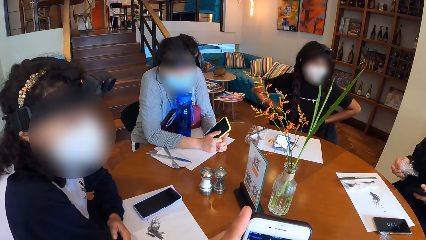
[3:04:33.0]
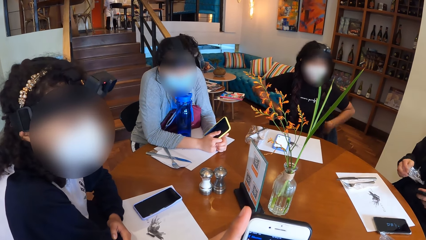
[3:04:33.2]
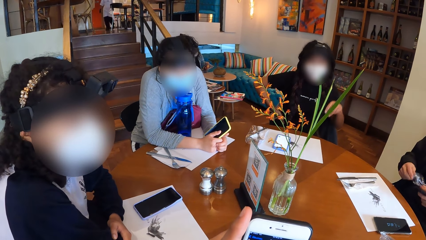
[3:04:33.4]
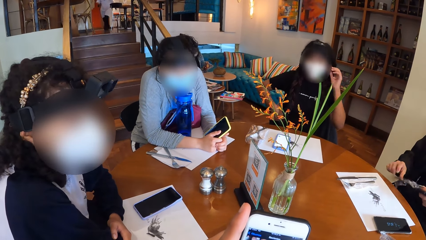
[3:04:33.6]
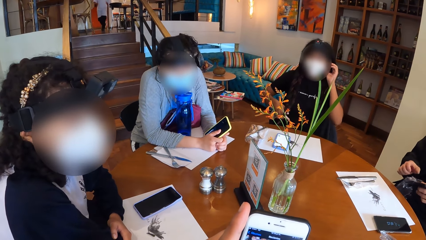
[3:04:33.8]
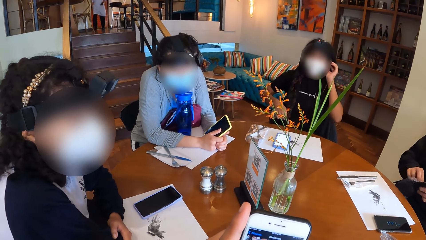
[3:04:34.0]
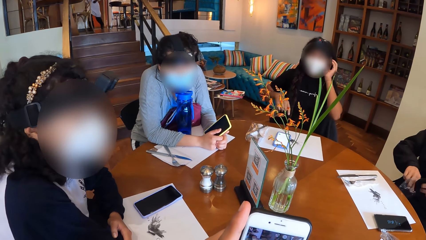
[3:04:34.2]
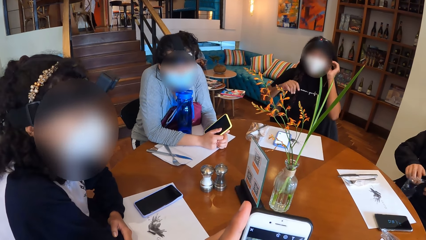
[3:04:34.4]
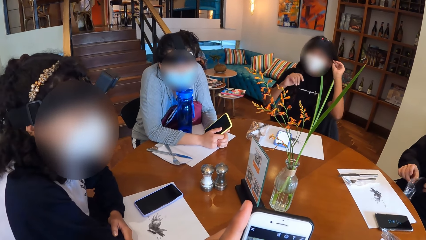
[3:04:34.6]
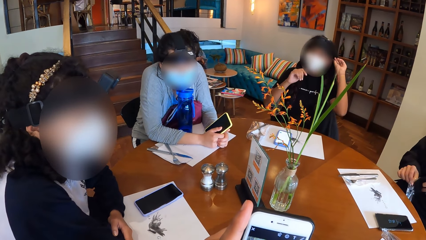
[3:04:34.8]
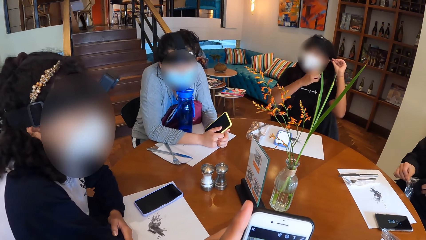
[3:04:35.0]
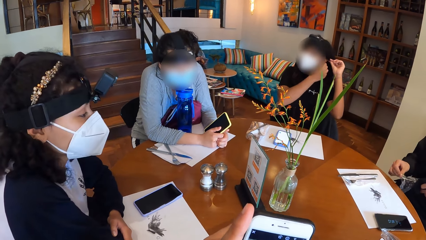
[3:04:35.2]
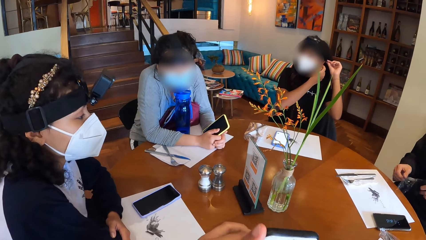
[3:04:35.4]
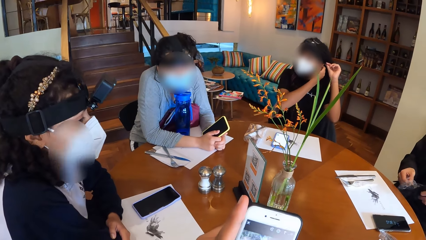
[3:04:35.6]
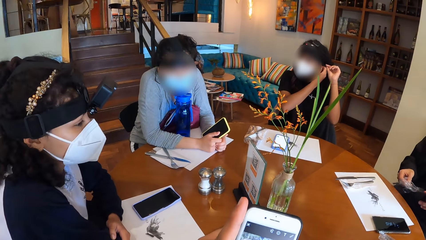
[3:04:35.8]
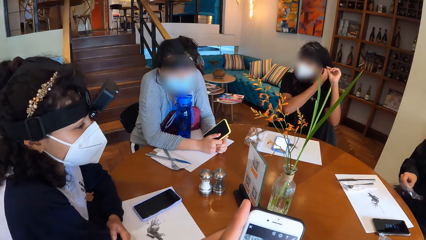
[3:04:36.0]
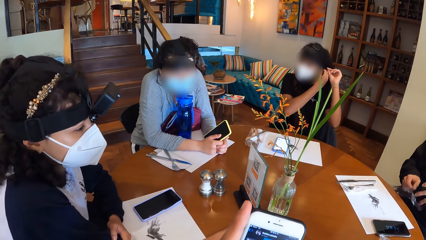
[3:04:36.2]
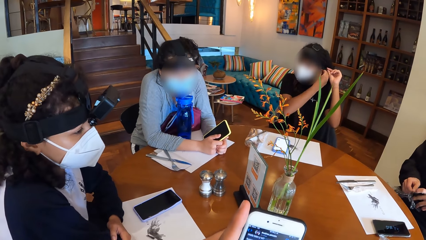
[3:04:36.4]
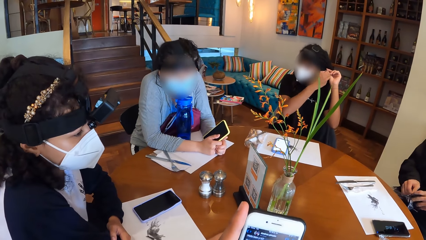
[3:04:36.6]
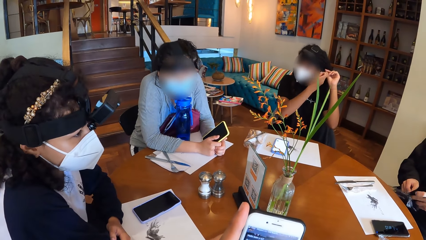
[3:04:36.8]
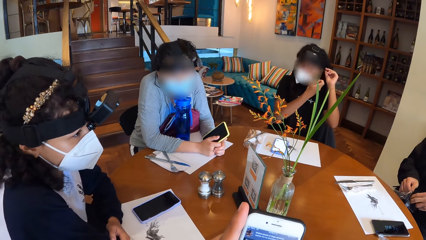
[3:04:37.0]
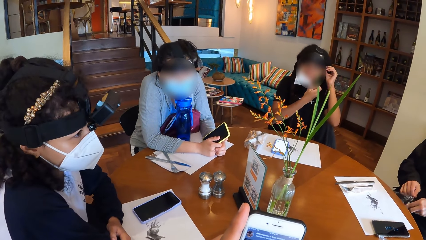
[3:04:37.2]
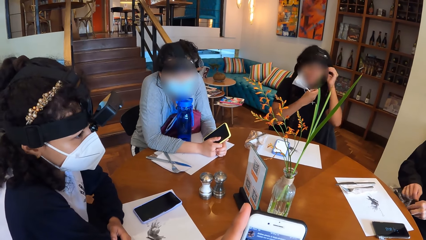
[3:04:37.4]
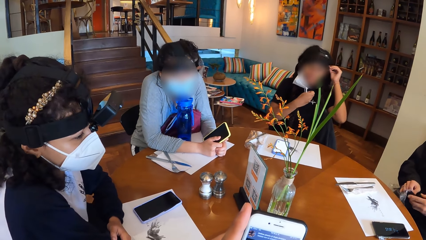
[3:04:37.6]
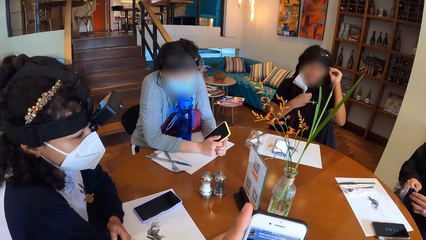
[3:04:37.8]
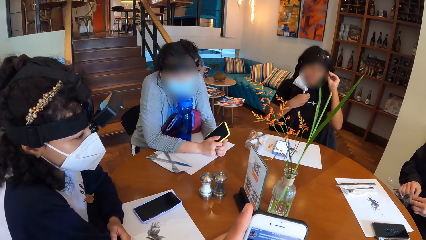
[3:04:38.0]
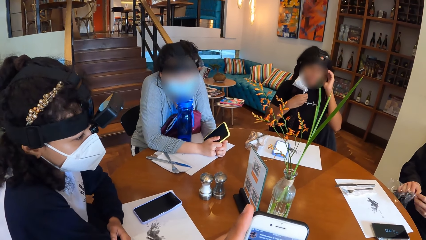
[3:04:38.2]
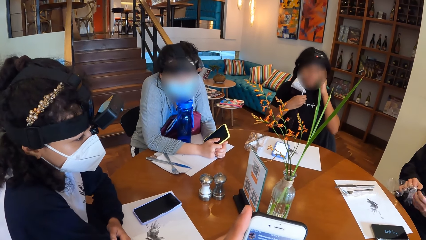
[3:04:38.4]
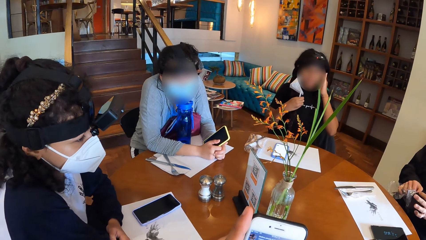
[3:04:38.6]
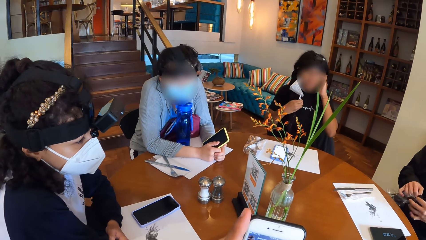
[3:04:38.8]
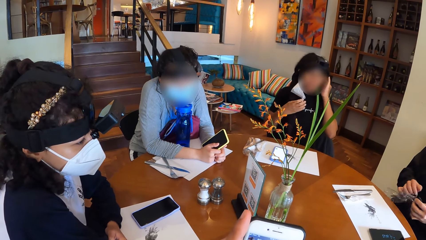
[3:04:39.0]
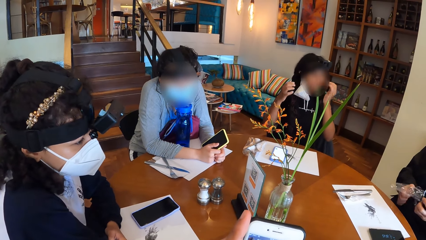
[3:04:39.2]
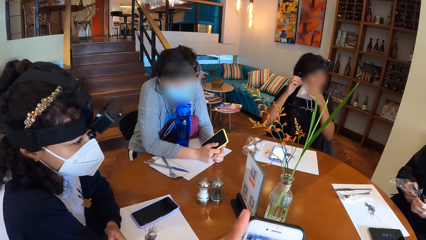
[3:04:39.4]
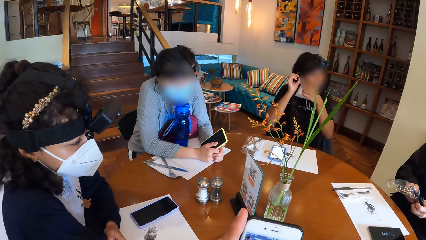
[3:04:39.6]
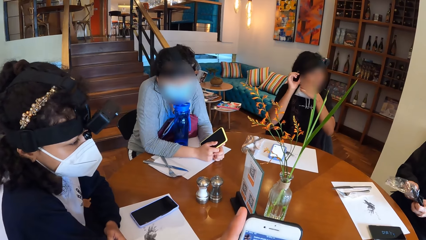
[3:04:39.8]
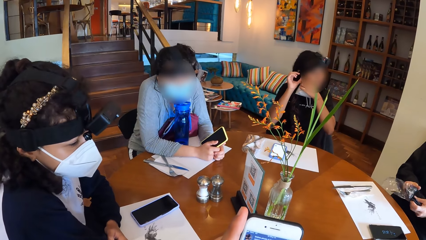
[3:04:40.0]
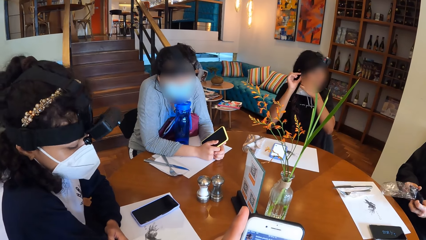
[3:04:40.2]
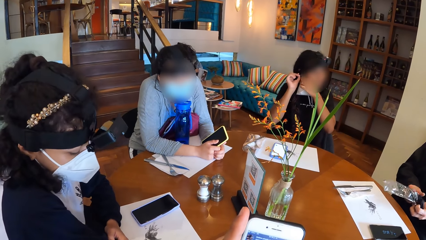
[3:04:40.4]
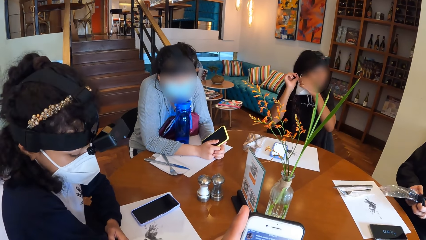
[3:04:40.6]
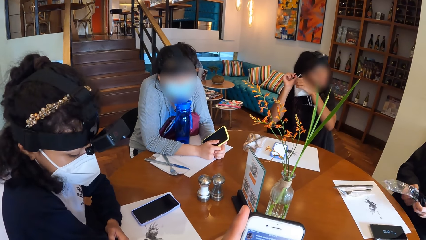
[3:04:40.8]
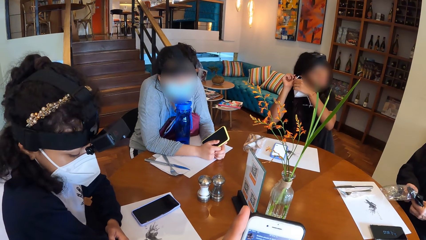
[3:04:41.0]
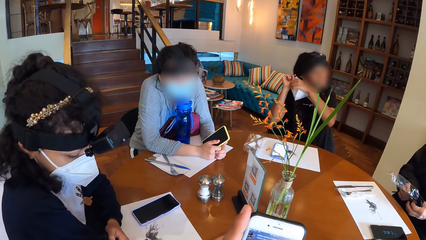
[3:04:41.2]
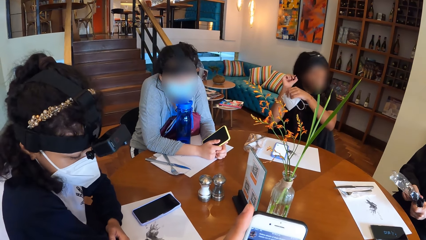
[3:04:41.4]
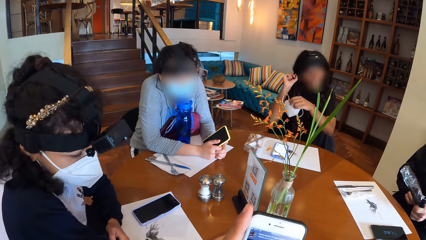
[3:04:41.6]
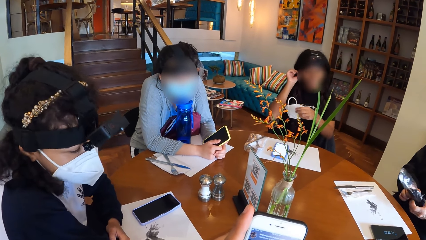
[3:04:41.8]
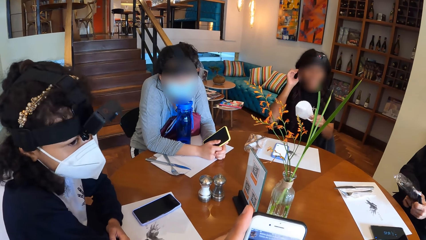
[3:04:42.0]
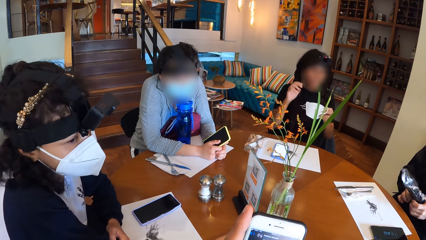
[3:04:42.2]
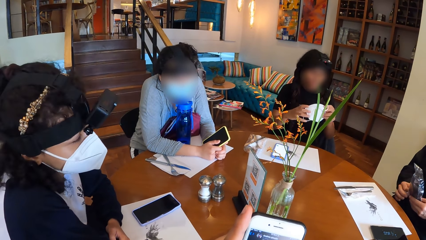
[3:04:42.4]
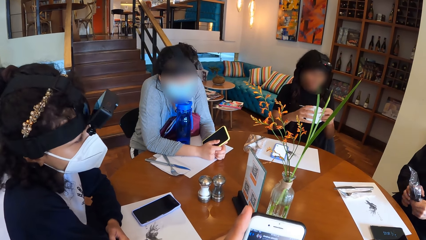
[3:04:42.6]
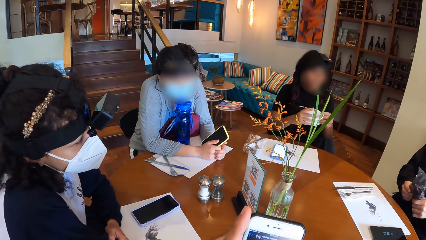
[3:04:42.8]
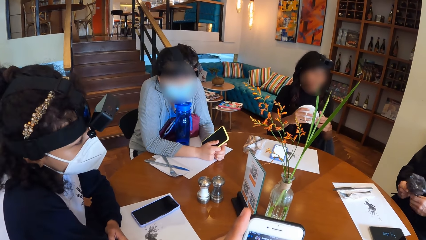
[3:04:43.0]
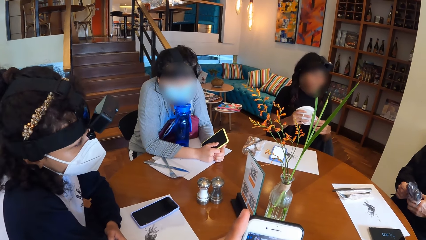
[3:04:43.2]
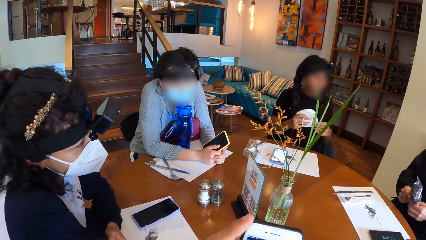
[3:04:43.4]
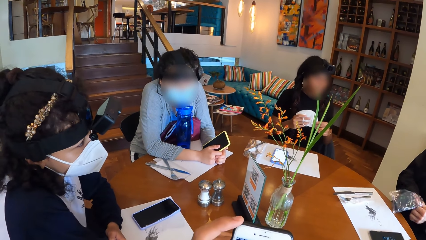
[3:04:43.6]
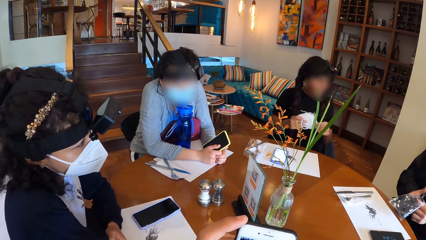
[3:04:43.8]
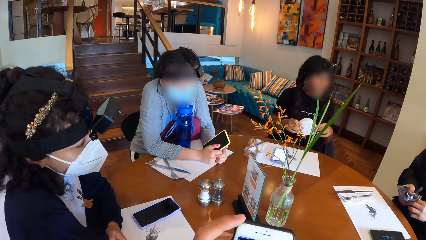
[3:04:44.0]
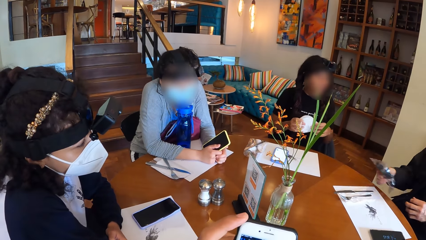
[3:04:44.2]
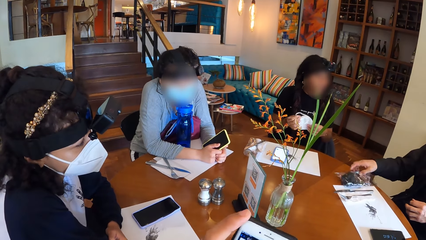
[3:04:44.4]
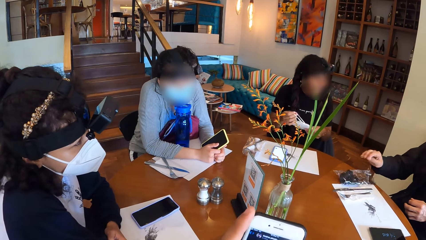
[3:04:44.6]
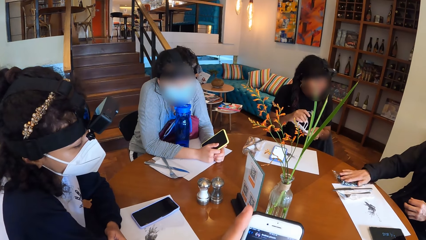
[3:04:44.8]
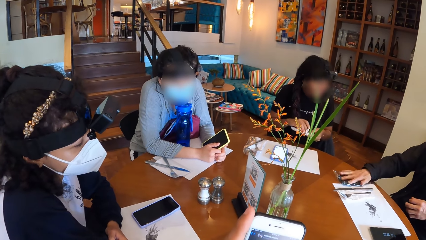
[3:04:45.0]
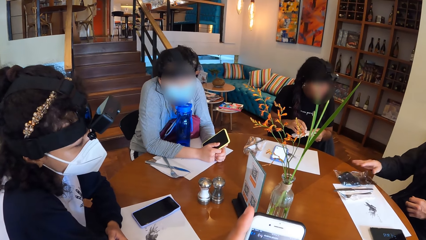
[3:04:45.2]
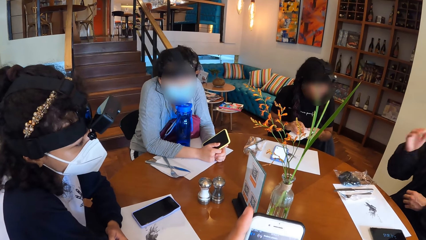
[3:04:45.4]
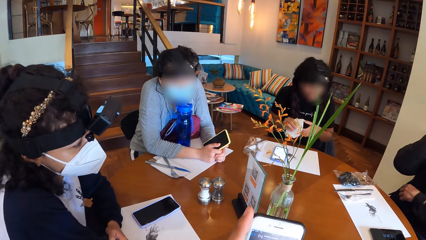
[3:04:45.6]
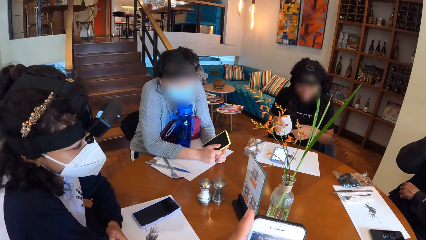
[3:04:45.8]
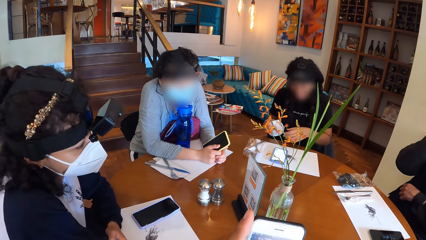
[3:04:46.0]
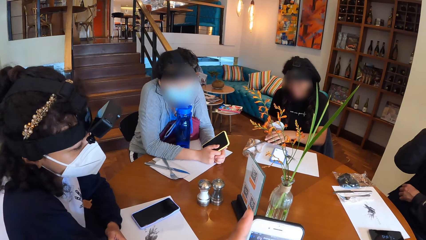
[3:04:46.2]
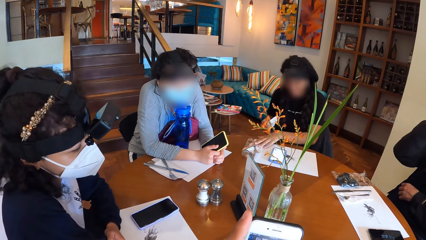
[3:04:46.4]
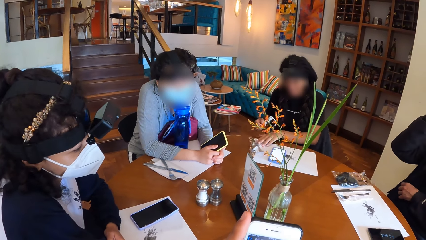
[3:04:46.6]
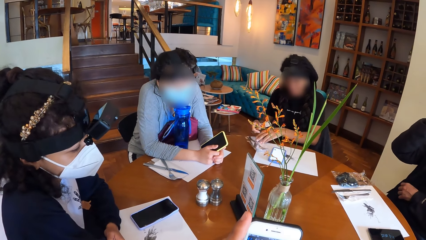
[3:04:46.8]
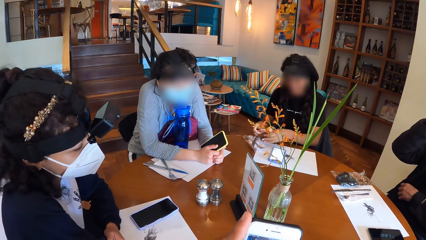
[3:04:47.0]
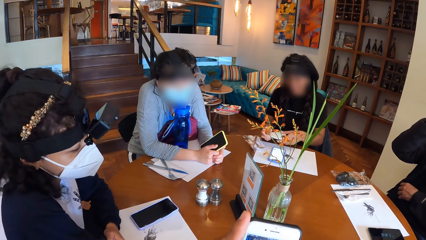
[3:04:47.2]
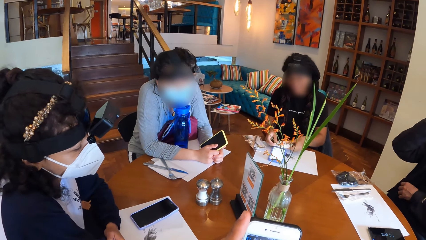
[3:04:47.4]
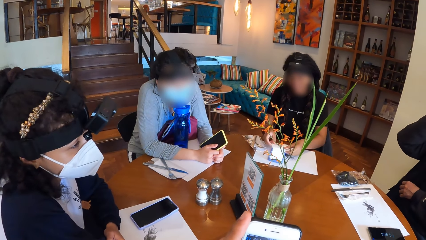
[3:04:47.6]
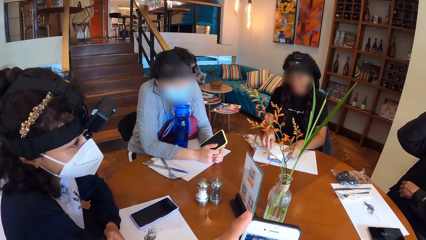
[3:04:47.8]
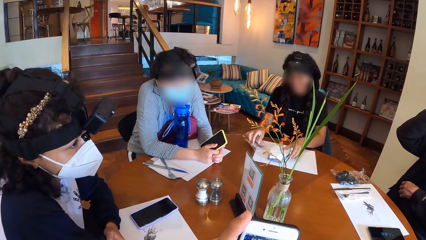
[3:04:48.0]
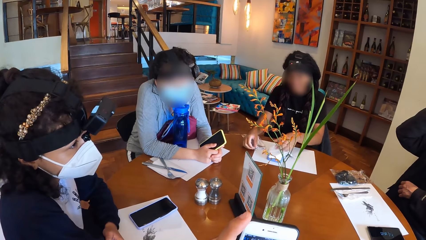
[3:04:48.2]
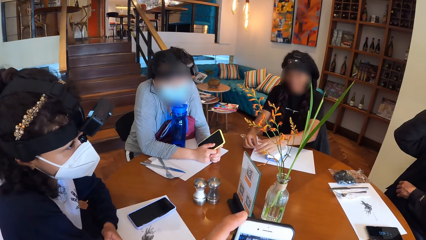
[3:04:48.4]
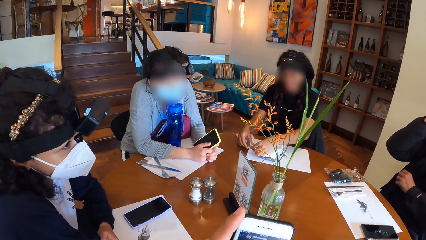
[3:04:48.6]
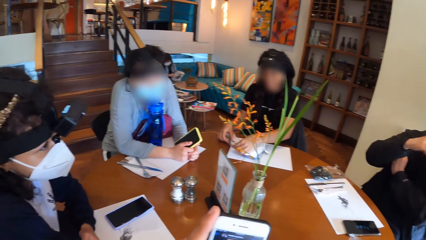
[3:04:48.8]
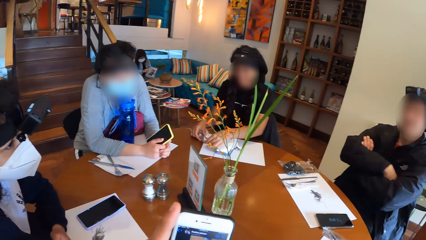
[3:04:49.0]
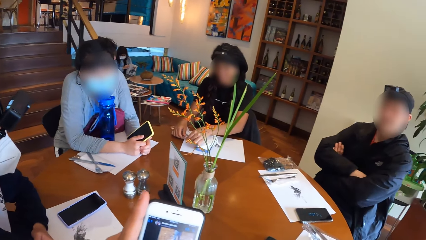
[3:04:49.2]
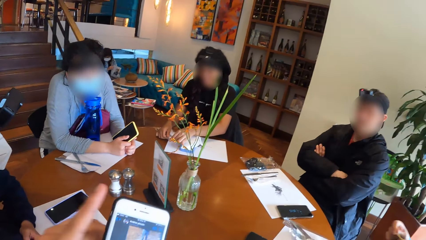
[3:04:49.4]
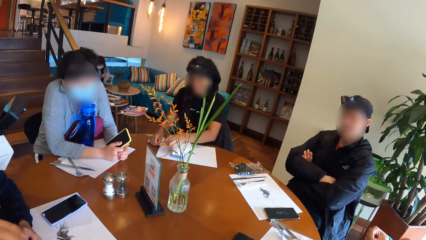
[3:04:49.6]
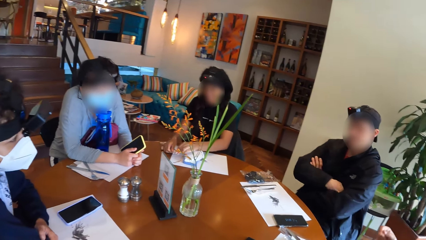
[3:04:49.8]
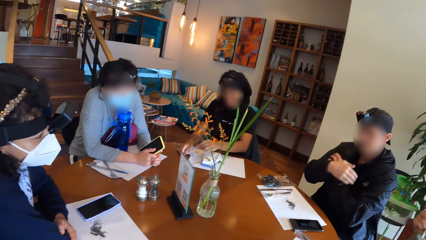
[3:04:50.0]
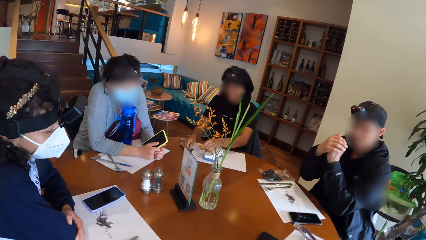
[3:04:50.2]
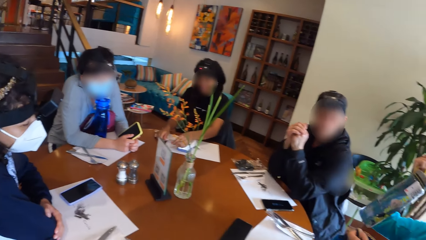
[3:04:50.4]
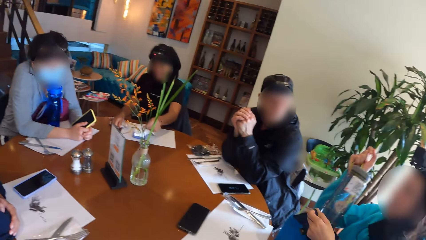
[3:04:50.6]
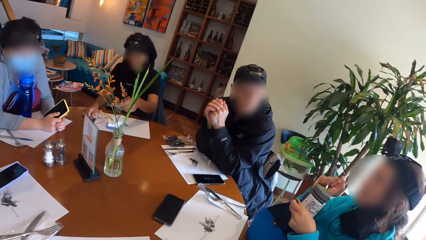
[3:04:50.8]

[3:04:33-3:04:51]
The man opens the plastic bag with both hands. A woman removes her face mask with her right hand. The man puts a napkin into the plastic bag with his left hand. The man drops the plastic bag on the table with his right hand. Another woman moves a sachet on the table mat with her right hand. The other woman places the facemask on the table with her left hand and opens the sachet with both hands. The man holds his hands.
